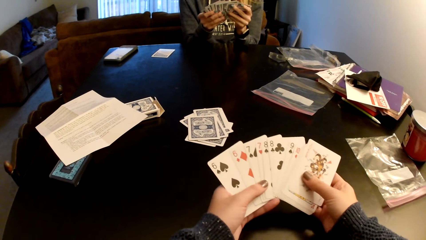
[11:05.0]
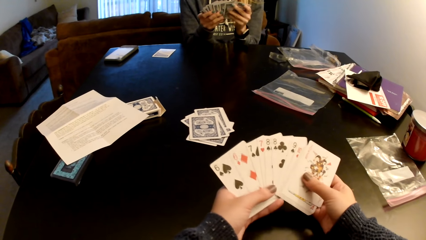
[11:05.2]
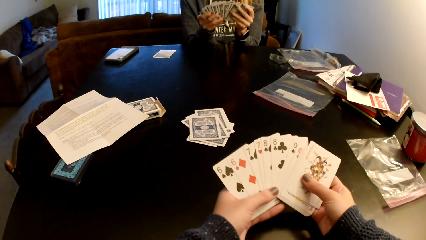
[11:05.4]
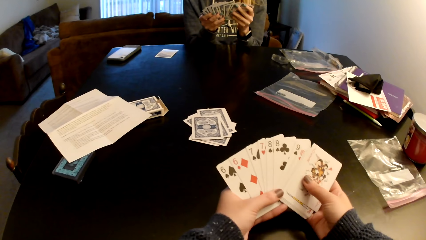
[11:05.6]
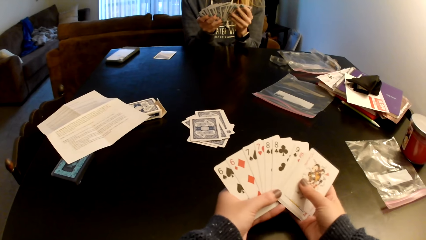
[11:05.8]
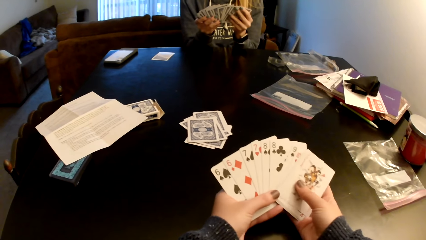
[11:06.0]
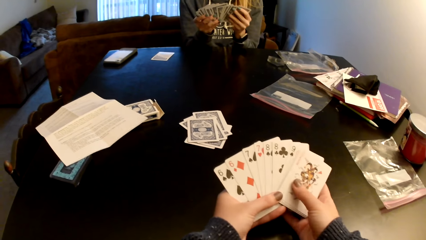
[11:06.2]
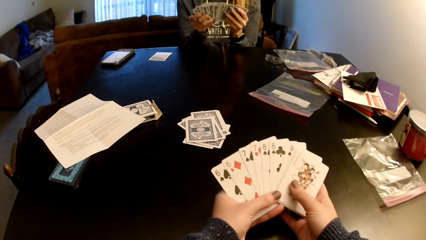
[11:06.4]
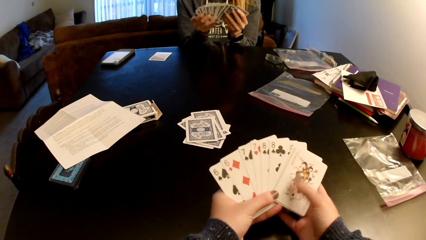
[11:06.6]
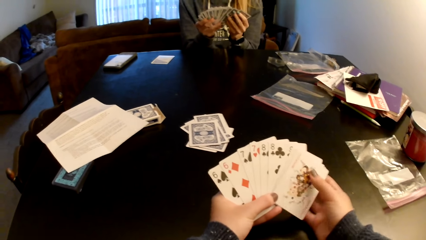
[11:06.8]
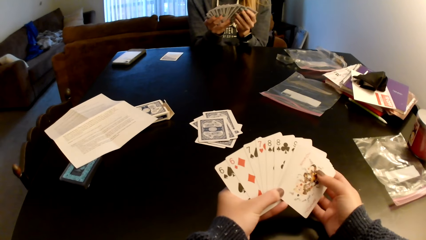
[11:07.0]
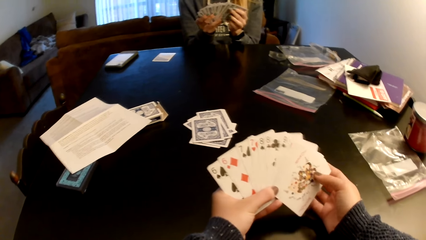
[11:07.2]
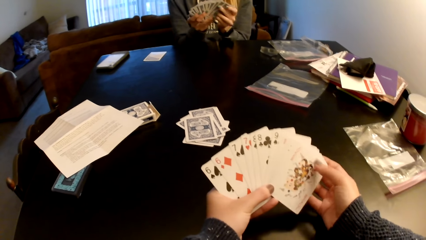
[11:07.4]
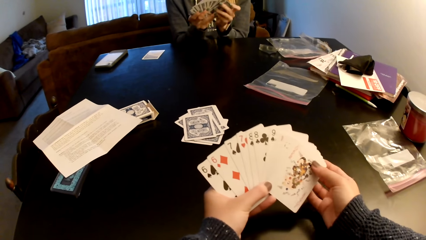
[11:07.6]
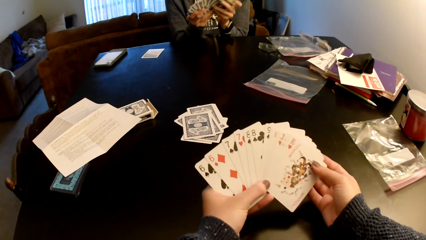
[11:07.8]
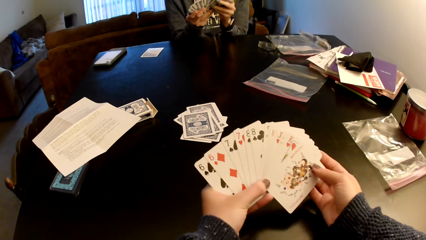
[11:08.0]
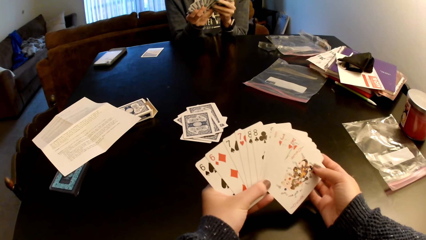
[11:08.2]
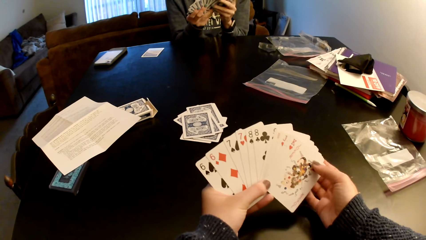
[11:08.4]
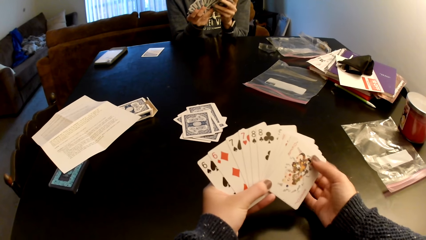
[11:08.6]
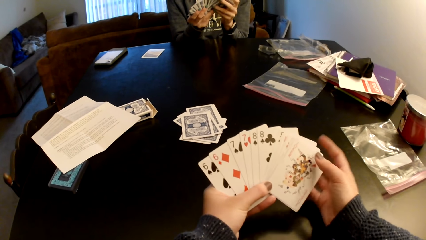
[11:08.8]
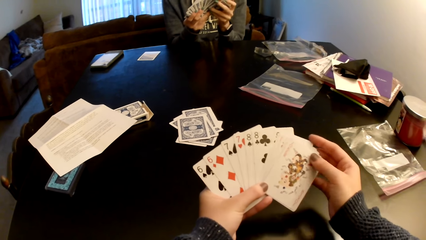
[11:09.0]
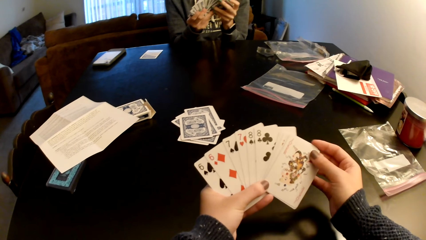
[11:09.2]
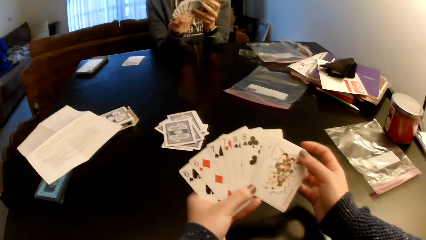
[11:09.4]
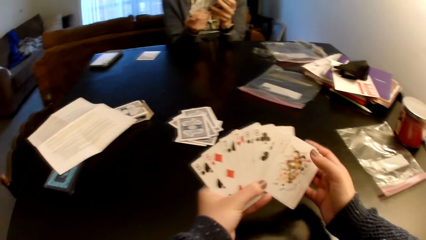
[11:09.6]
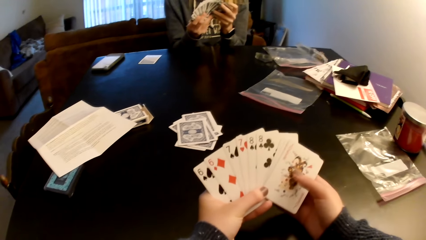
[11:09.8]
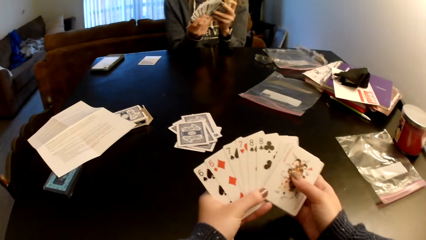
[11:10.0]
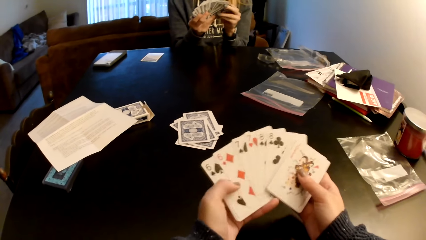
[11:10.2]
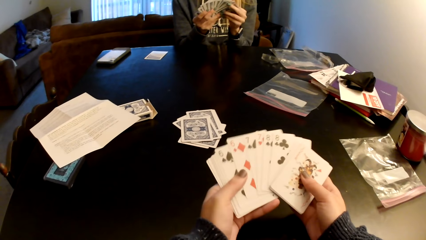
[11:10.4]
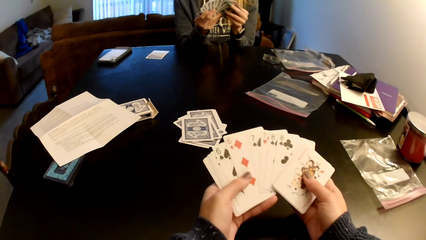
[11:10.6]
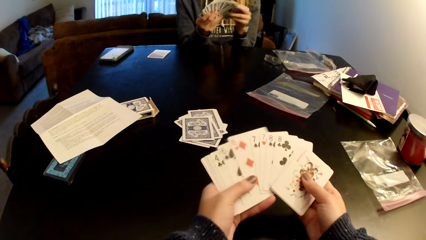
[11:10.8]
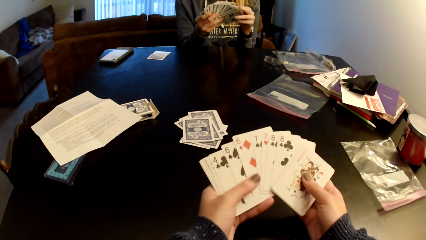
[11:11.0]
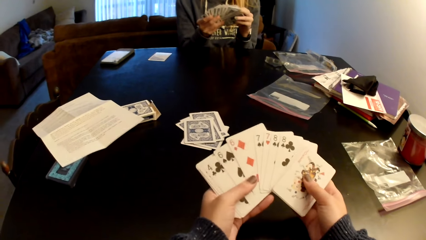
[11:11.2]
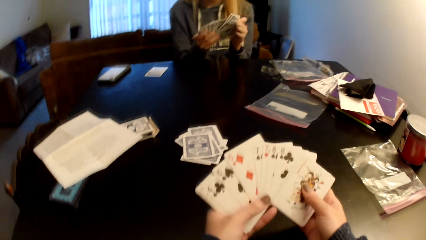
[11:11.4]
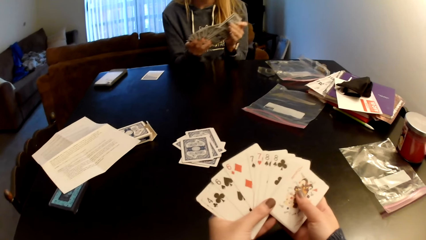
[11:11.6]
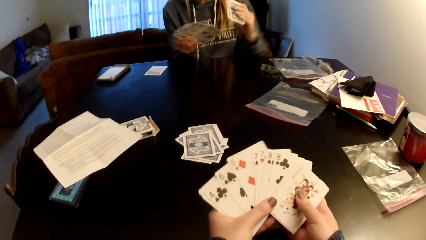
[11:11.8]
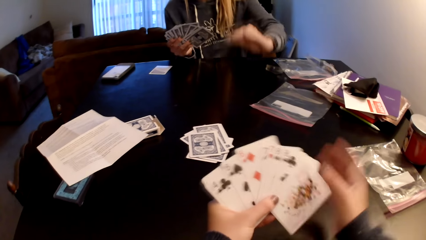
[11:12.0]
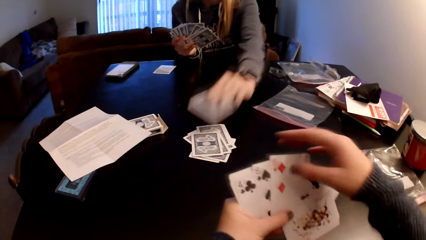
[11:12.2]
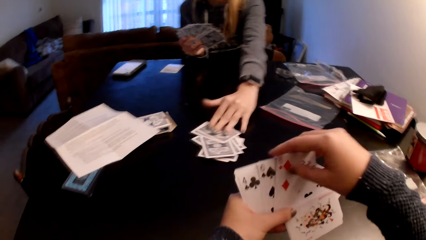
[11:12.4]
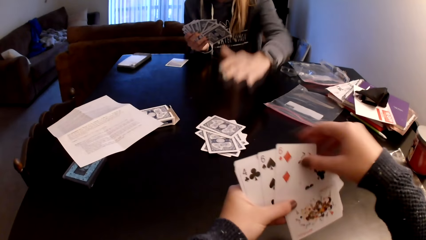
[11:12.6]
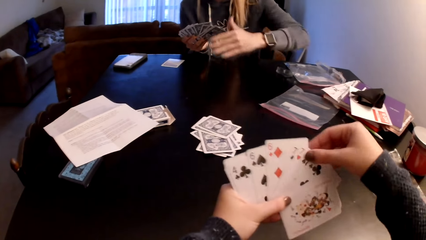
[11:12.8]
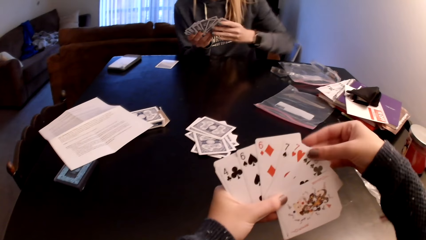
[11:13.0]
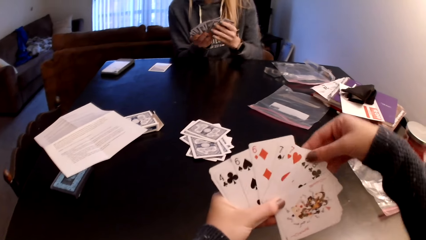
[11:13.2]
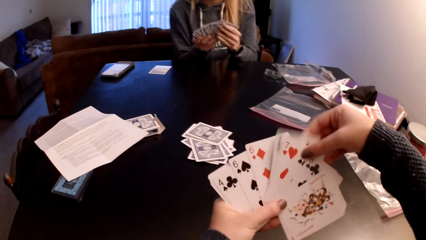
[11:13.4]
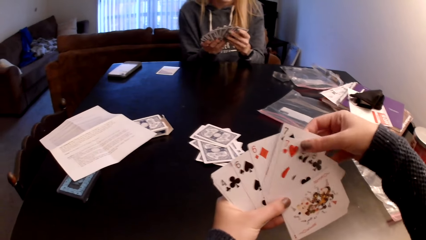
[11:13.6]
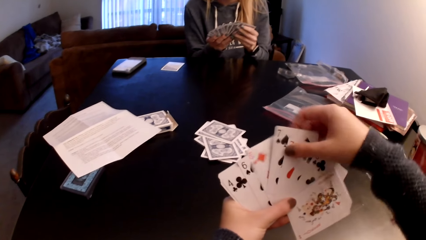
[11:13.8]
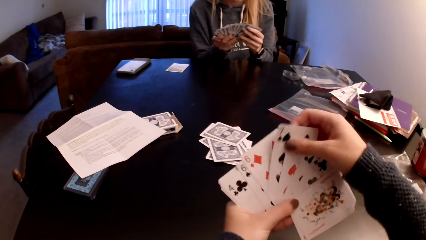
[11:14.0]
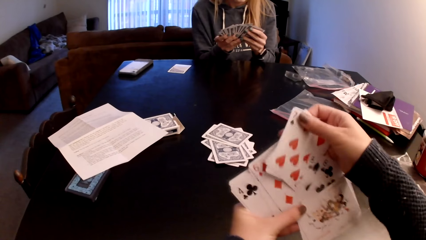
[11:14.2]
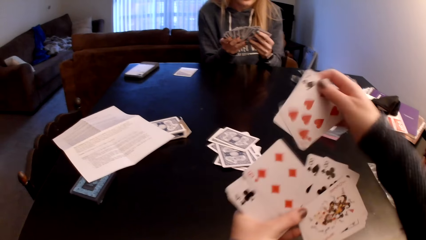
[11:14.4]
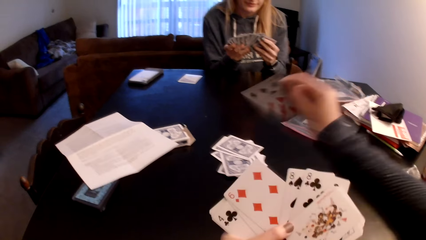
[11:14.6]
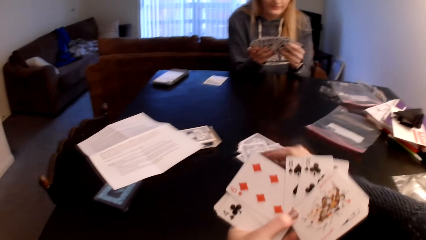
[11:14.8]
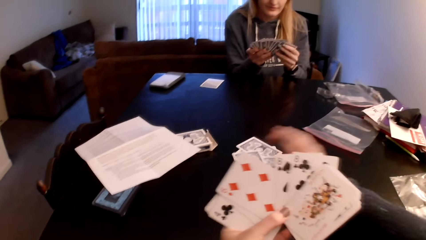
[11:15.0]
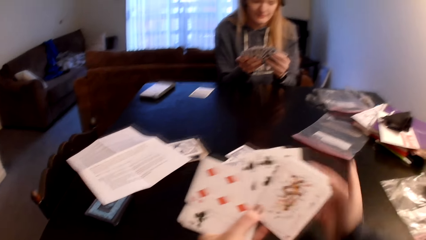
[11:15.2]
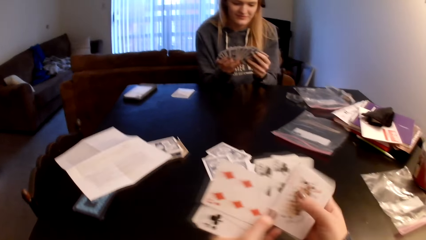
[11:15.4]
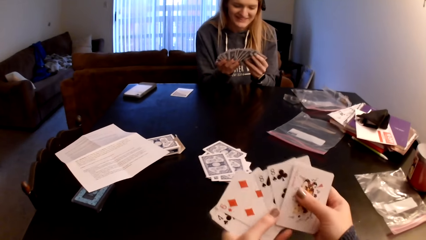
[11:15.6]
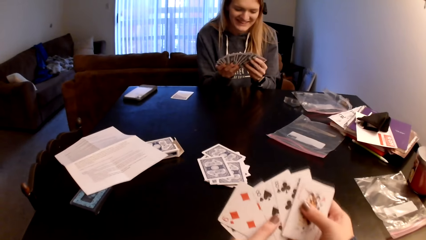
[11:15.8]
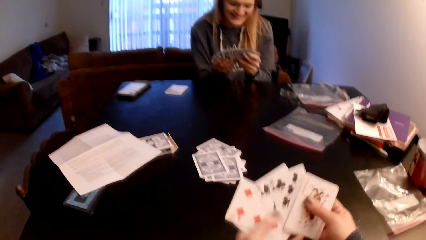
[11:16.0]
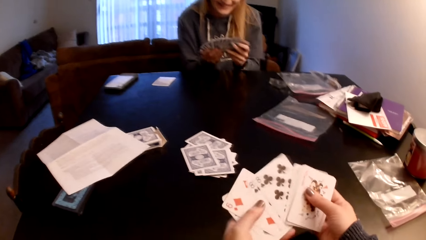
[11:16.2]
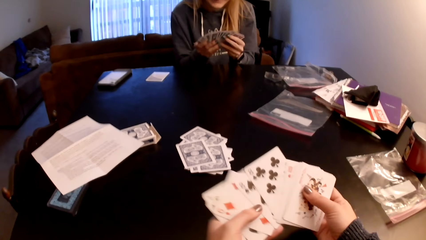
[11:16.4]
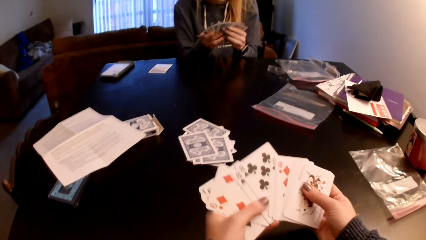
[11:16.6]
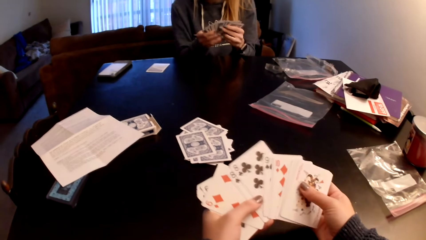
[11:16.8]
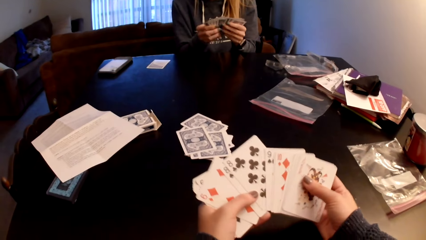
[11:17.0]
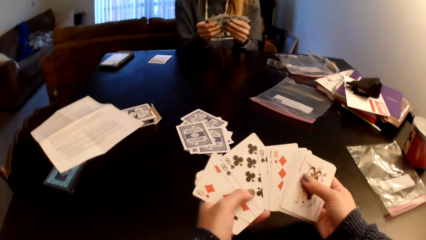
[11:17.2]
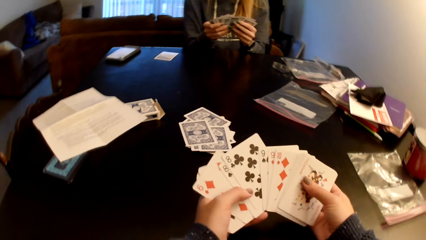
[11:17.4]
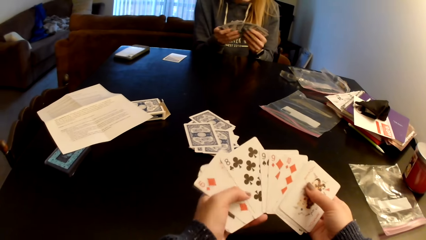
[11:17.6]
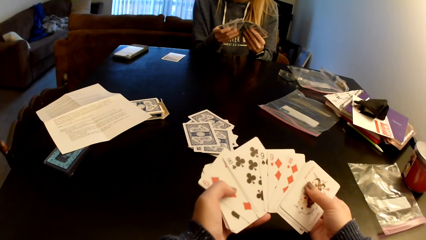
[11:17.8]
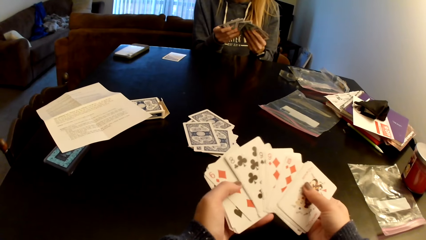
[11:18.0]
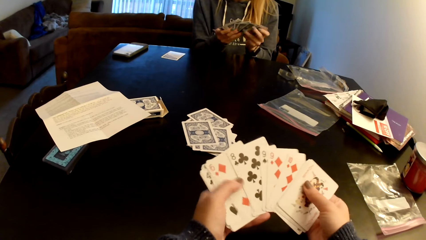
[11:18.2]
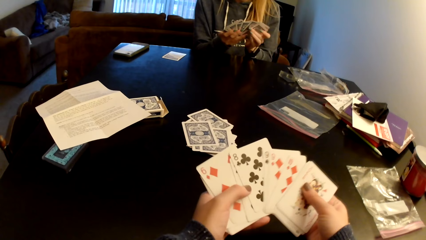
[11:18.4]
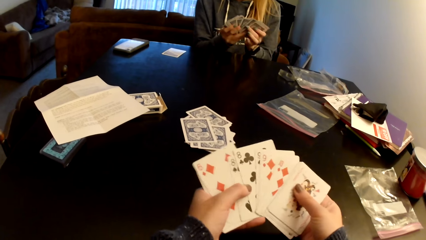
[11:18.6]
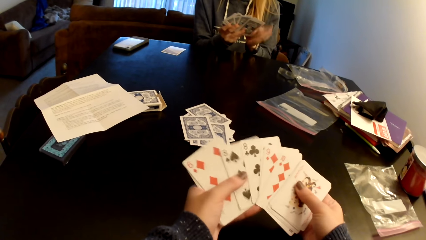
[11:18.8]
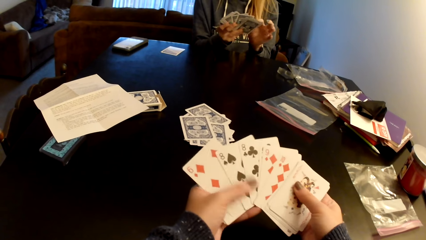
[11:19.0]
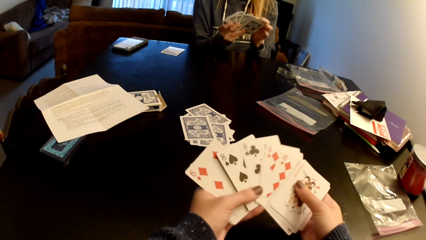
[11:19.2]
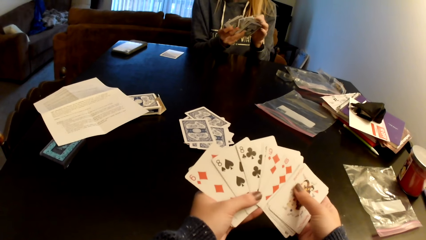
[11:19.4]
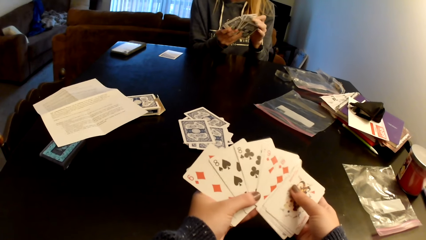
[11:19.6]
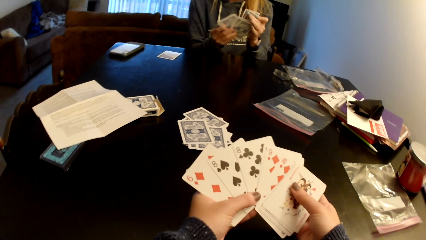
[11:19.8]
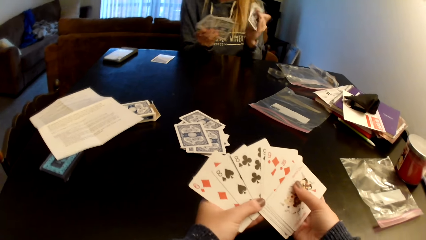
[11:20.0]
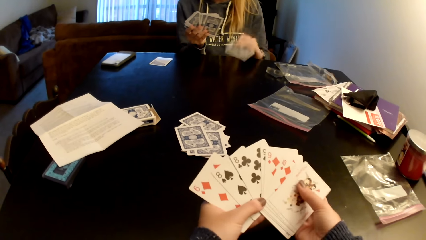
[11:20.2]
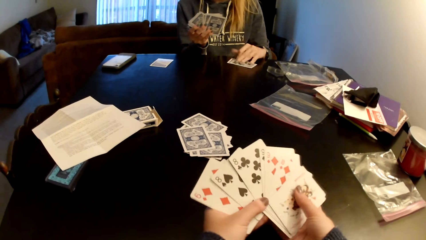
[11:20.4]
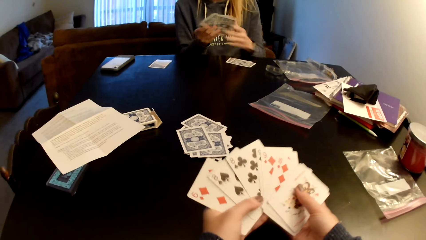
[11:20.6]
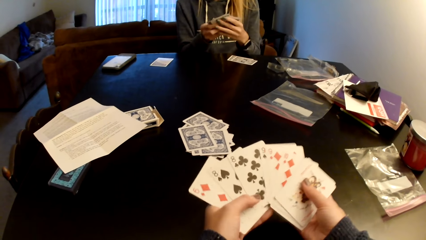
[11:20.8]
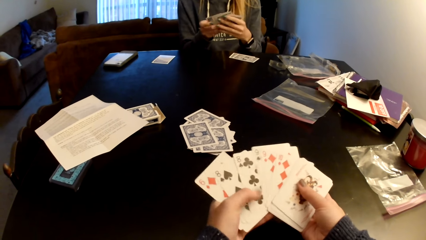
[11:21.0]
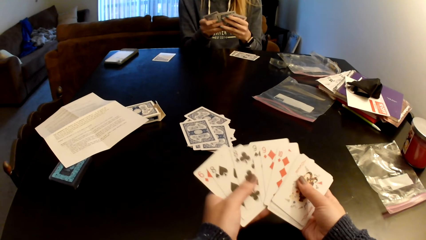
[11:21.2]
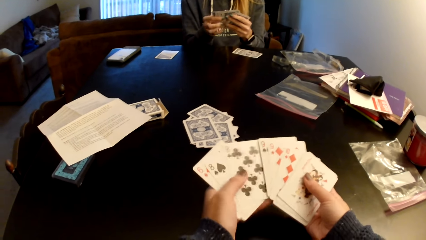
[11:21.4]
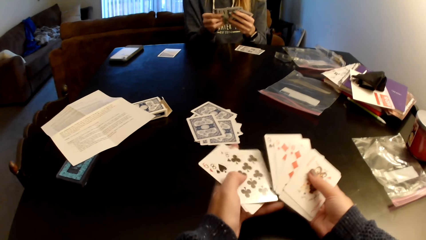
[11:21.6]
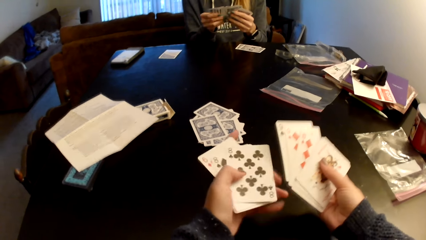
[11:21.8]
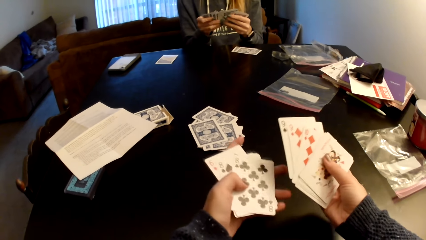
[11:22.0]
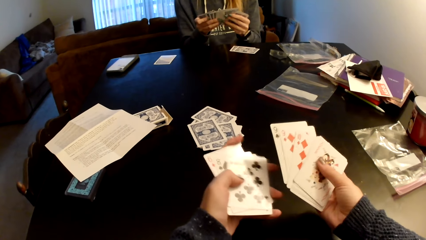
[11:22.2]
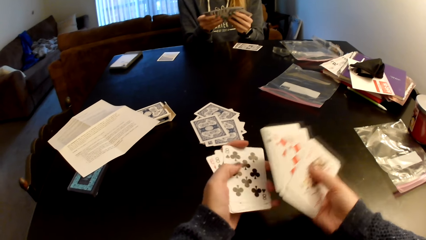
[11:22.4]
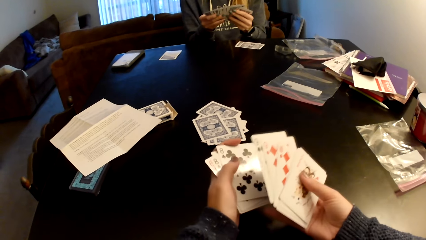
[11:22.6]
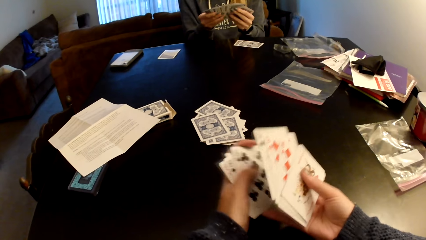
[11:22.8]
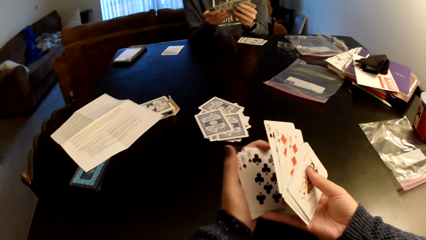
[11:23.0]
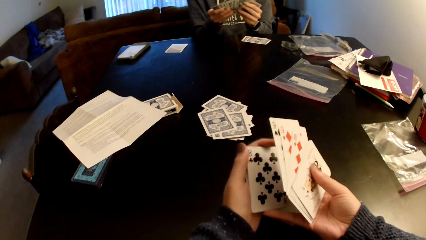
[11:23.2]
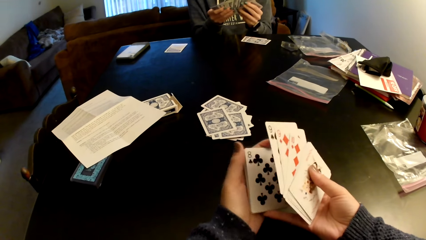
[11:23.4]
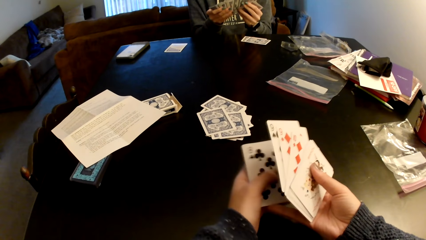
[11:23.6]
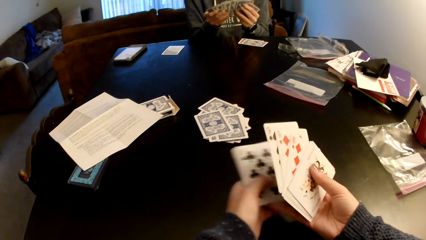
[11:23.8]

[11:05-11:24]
The camera wearer sorts cards with her hands. A woman sorts the cards with her hands. The camera wearer sorts the cards with her hands. The woman picks up a card and puts the card on the cards. The camera wearer checks the cards. She picks up a card. She puts the cards on the cards. She holds the cards with both hands. She sorts the cards with her hands. She checks the cards. The woman sorts the cards with her hands, checks the cards and picks up a card. The camera wearer sorts the cards with her hands. The woman puts the cards on the table and holds the cards with hands. The camera wearer checks the cards. She sorts the cards with her hands.
